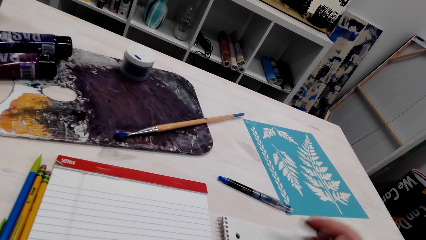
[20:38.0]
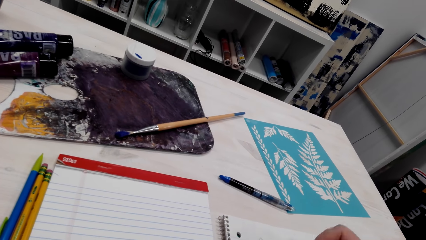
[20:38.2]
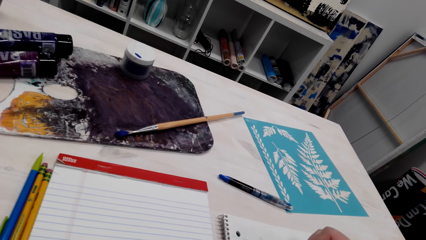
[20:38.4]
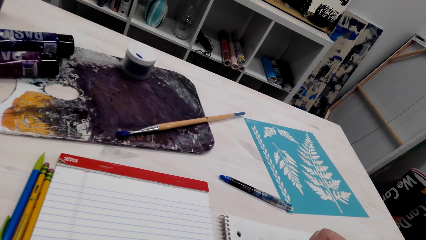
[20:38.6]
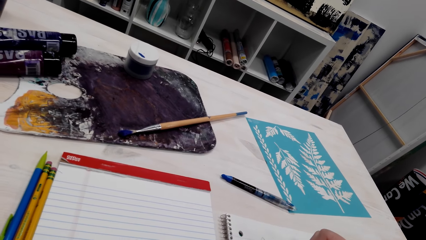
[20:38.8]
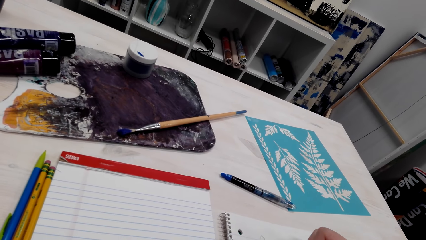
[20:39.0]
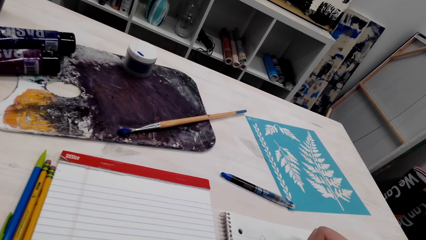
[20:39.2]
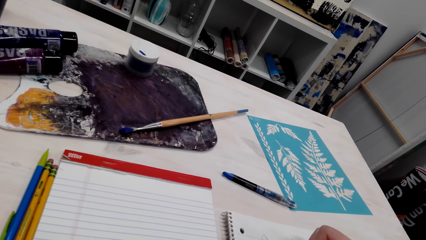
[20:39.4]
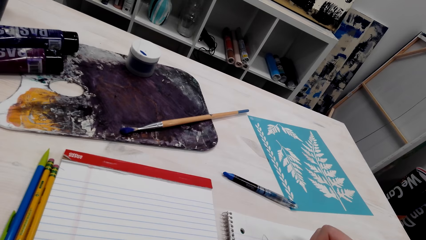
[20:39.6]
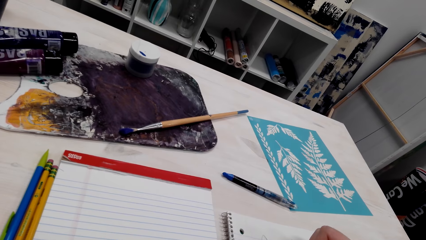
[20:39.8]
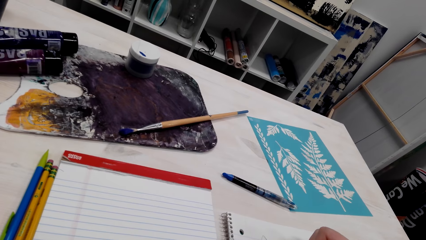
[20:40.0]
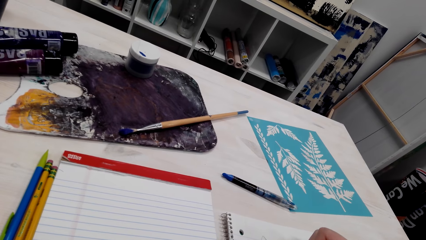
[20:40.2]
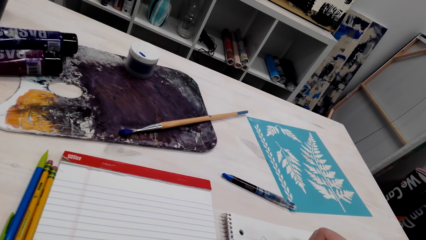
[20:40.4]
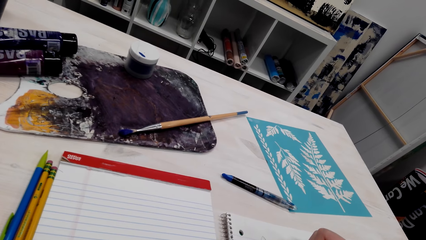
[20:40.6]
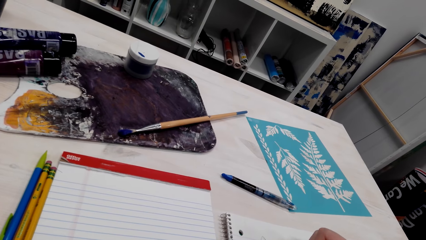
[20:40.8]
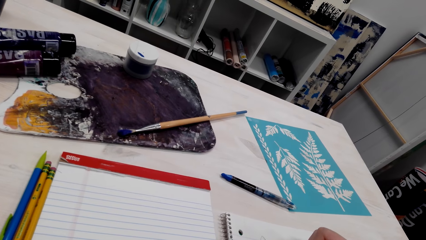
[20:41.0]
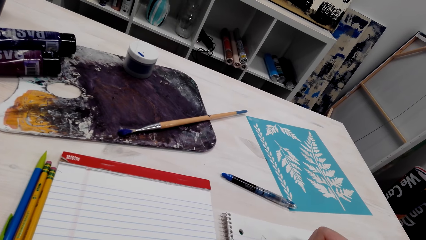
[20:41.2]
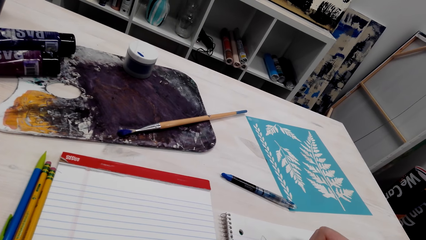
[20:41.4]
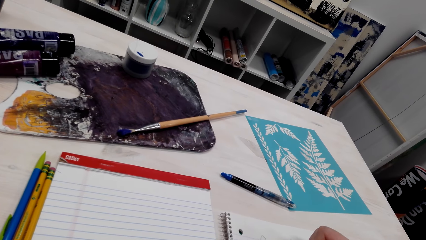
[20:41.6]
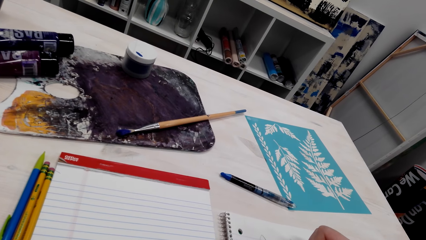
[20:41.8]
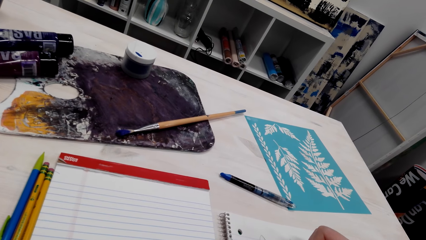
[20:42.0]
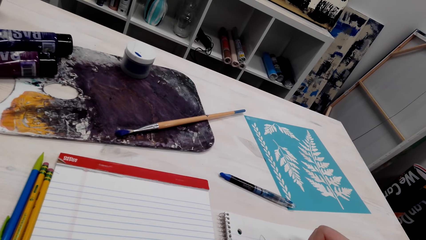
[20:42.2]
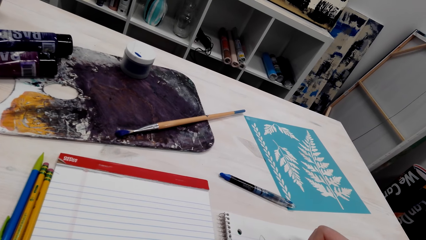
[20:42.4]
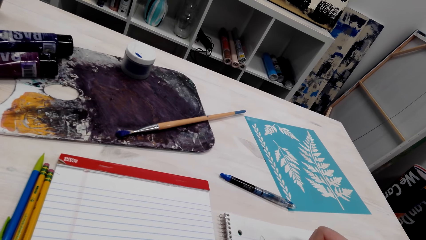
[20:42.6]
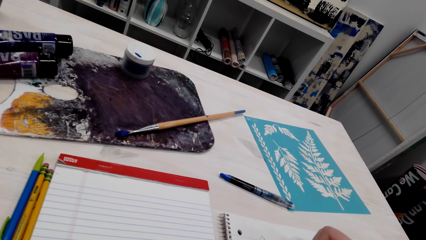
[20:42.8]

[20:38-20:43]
The camera wearer rubs a small part of the drawing.

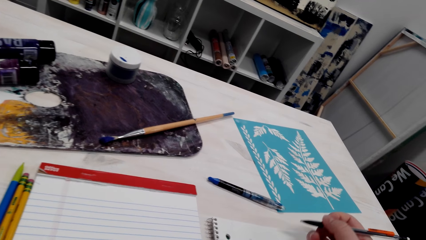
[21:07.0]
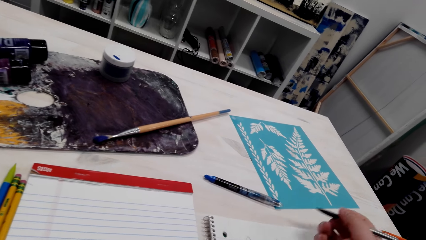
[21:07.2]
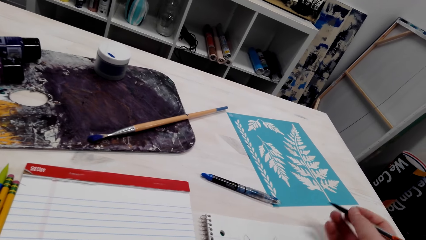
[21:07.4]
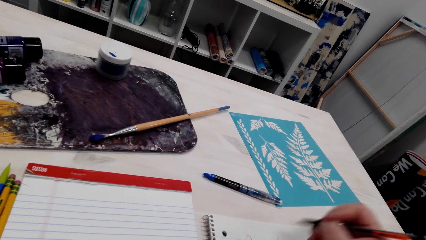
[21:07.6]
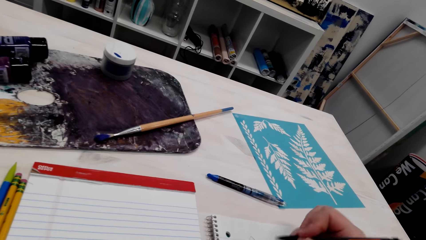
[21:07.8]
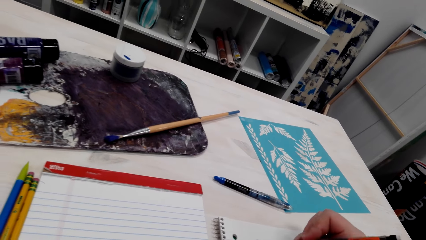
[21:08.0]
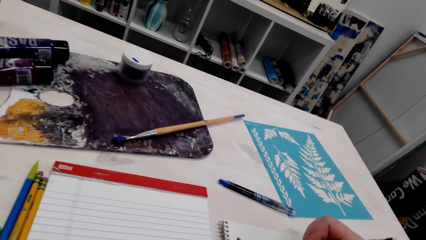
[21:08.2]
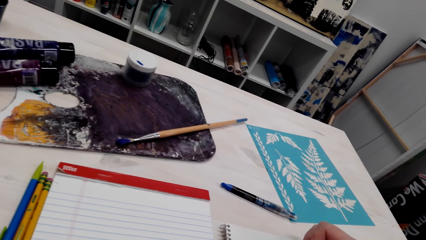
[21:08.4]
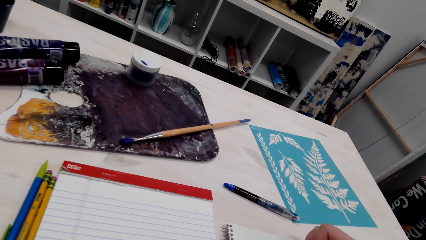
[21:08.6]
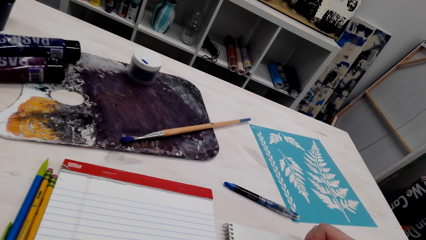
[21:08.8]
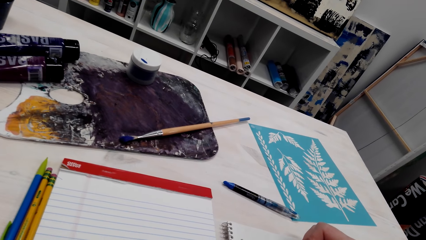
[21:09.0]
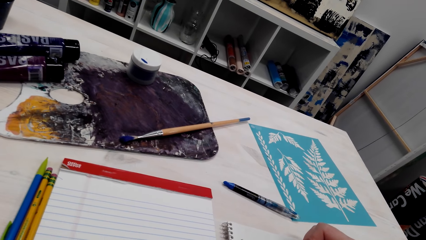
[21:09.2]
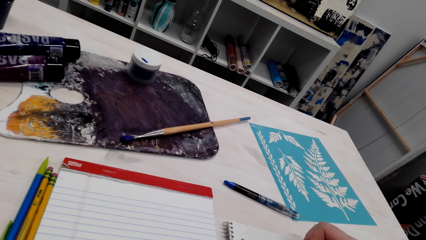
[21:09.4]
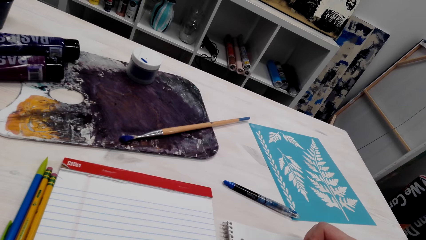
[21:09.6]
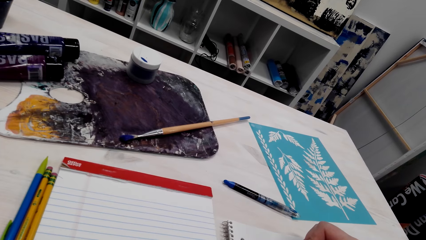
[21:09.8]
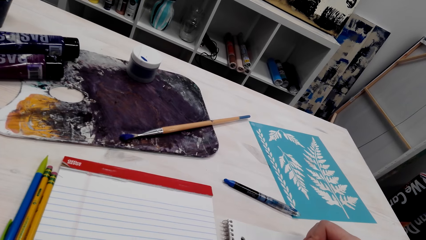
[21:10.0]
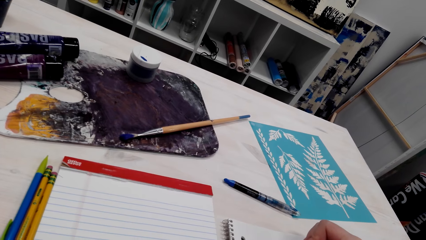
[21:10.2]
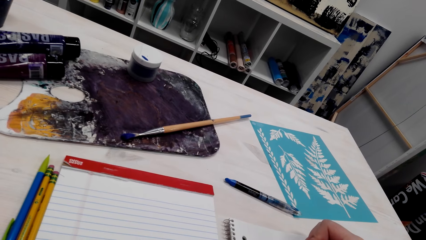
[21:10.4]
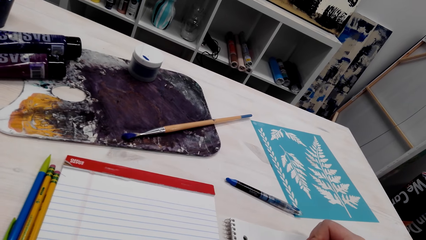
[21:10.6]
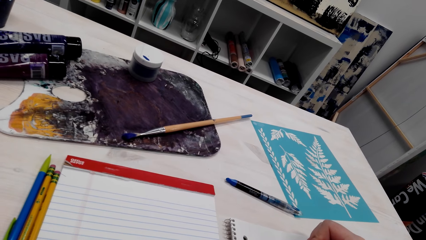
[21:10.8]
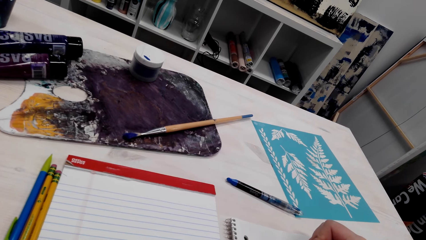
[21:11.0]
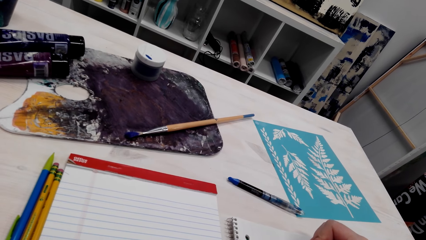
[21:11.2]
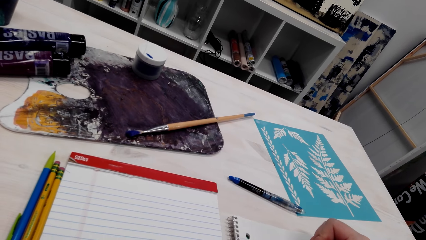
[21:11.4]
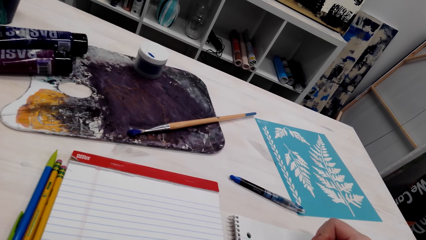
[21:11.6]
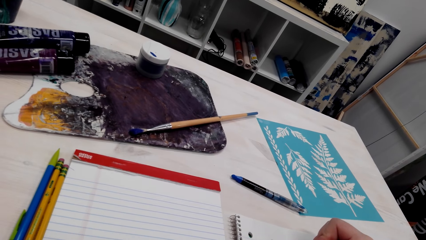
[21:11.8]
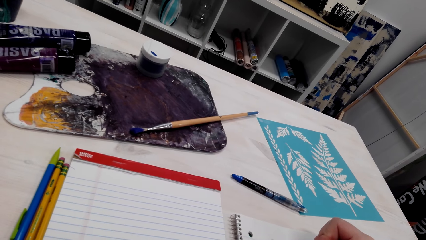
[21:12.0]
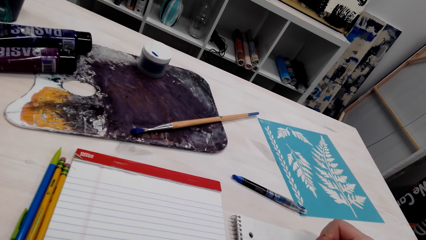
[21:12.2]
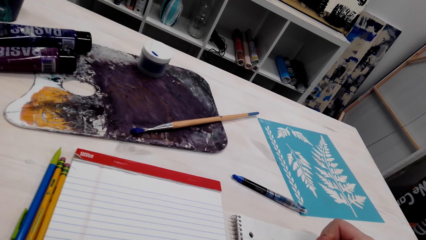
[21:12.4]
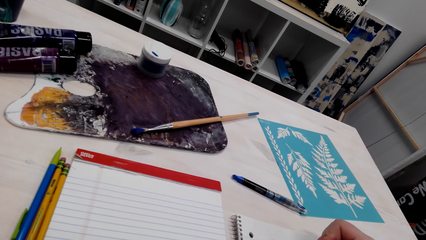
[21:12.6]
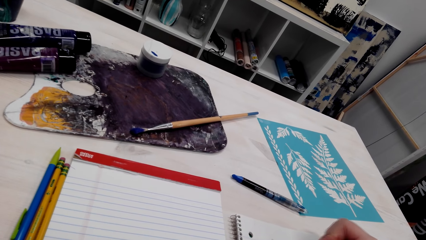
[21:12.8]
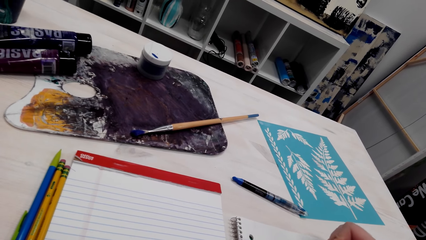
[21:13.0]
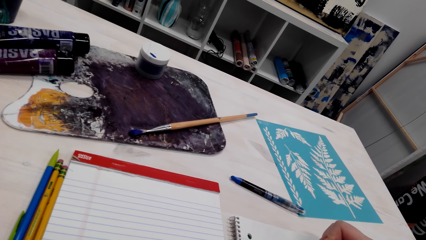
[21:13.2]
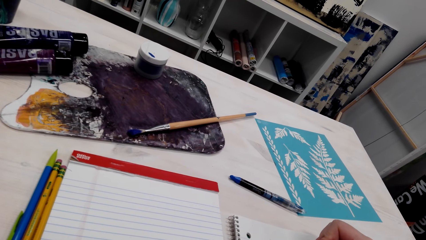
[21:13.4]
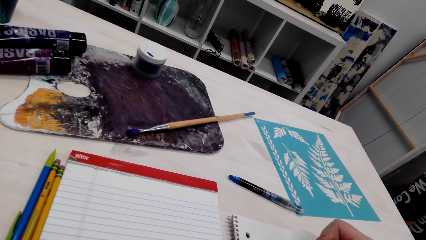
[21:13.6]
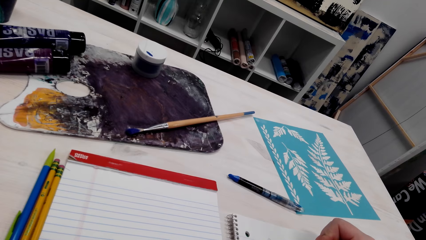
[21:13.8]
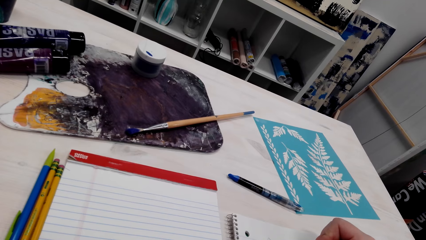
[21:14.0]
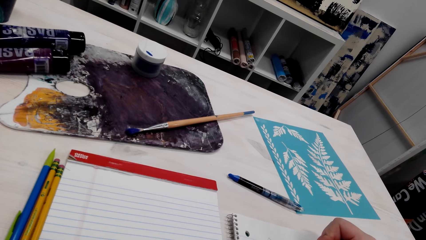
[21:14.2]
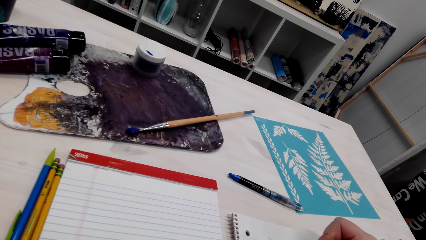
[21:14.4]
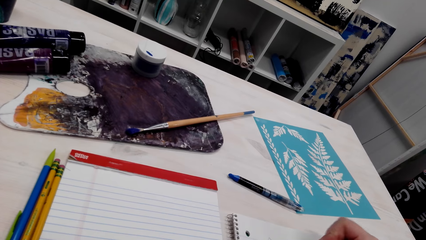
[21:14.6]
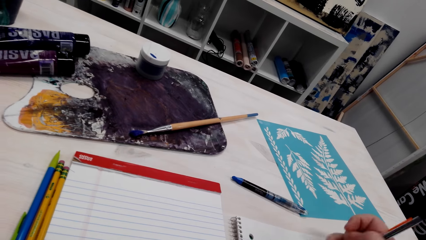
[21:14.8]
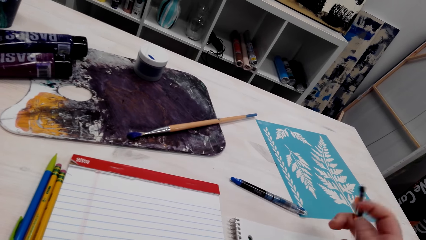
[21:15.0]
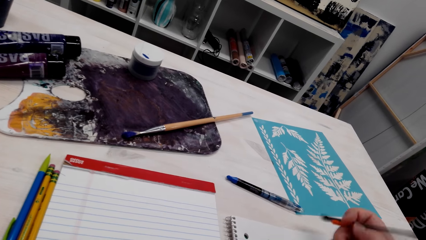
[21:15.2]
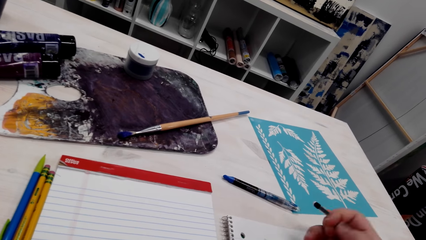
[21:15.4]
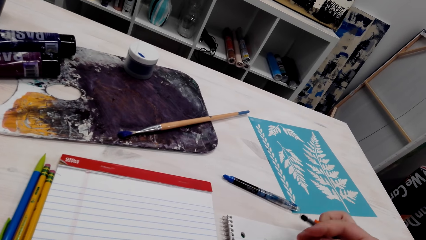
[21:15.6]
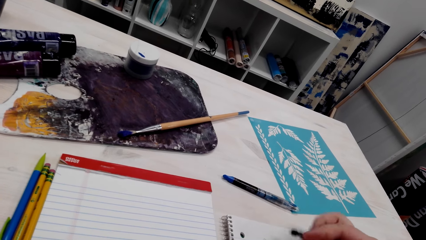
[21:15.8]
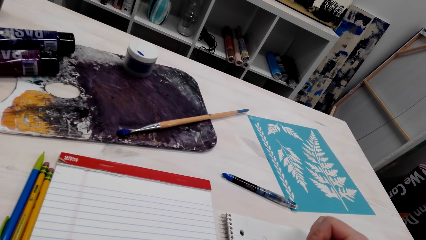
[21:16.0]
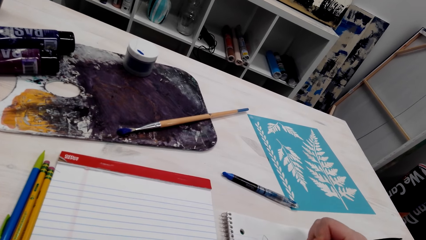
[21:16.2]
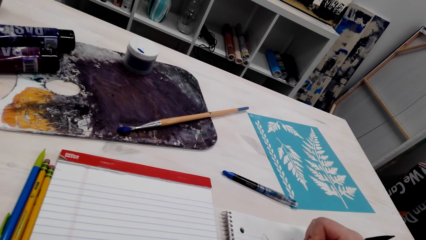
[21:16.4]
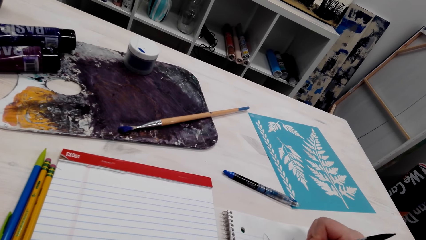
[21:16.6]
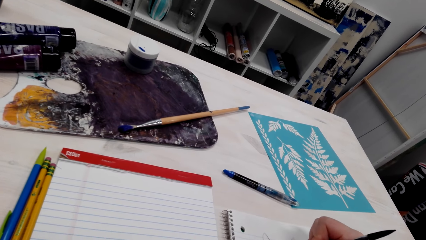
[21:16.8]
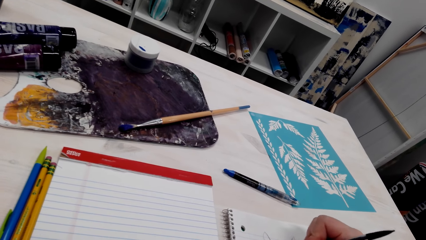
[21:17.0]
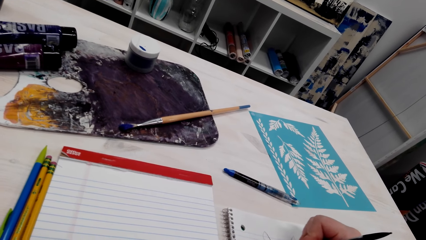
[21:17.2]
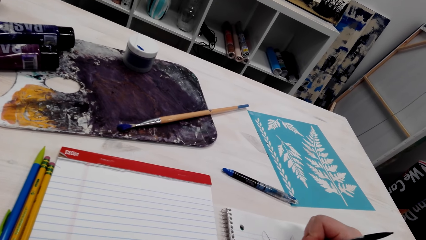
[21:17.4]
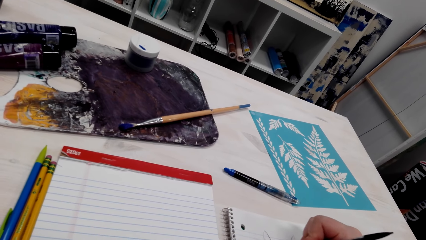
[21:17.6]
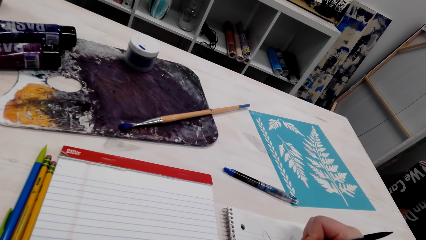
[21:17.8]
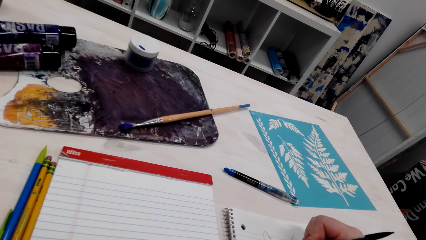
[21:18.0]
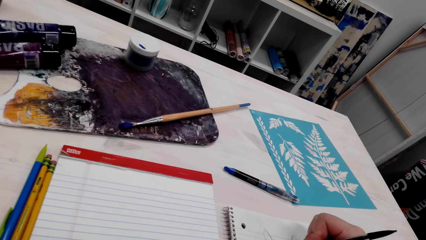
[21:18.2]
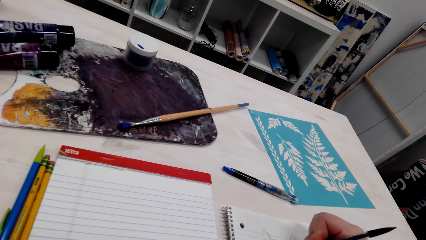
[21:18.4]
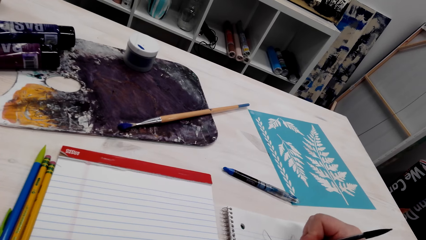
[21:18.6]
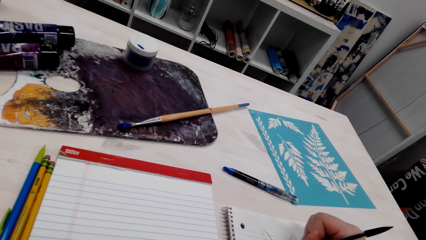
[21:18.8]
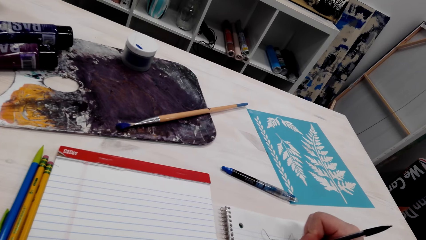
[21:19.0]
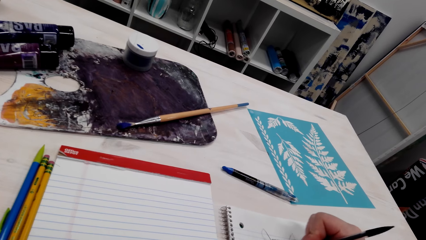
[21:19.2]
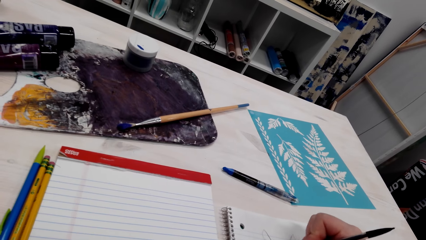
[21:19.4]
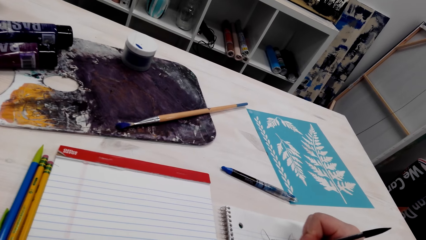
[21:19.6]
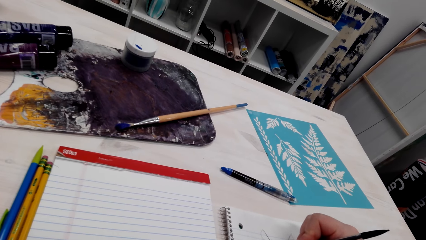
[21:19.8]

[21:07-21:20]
The camera wearer relaxes his hand a little bit. He rubs a small part of the drawing.
